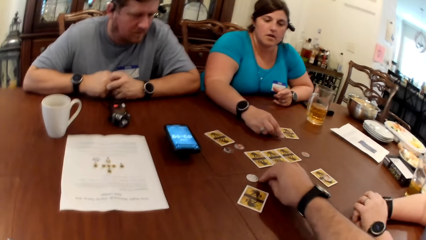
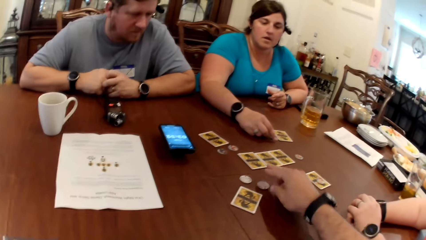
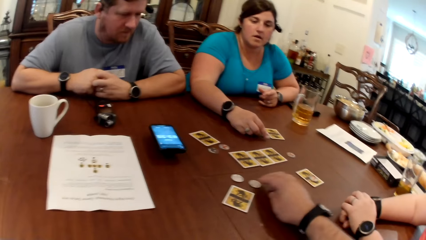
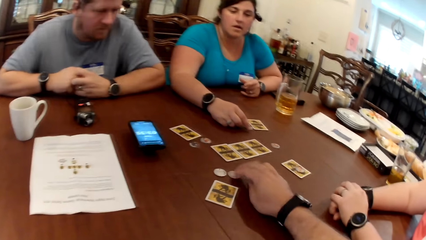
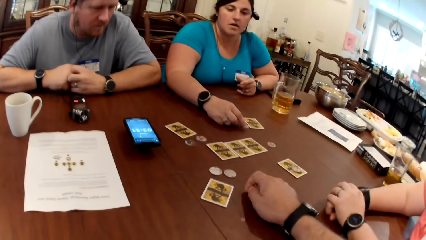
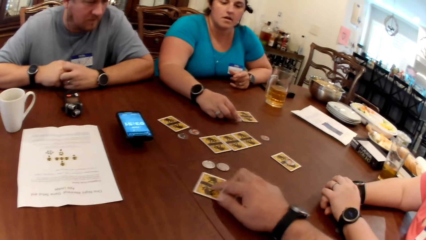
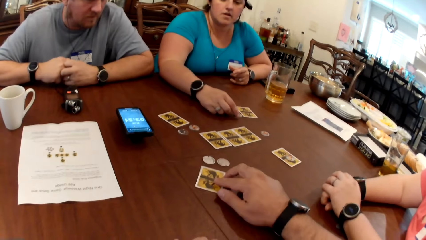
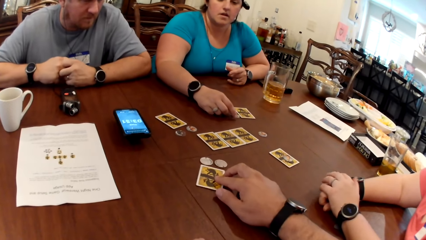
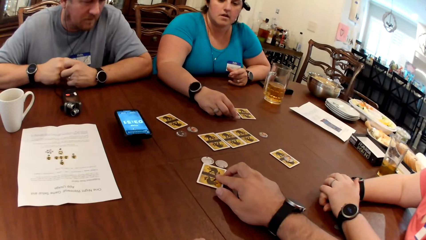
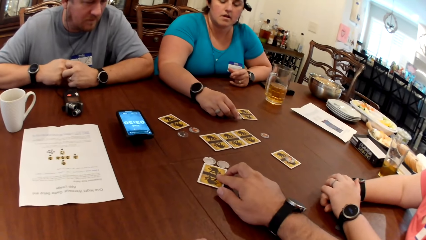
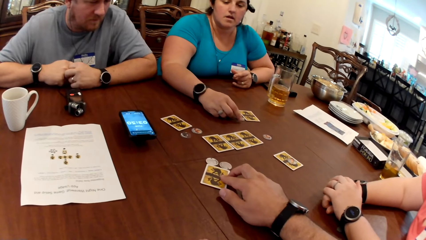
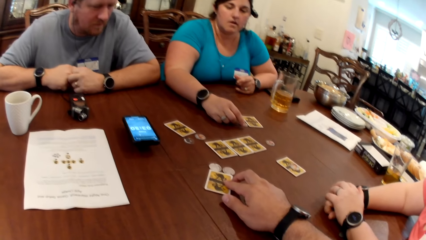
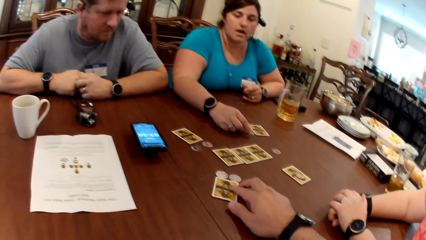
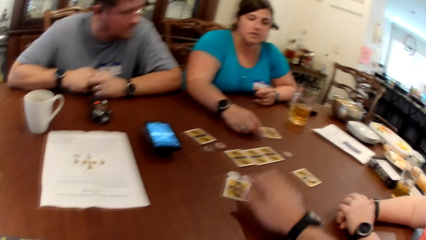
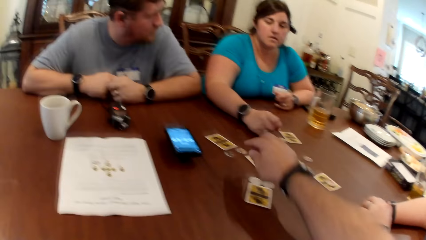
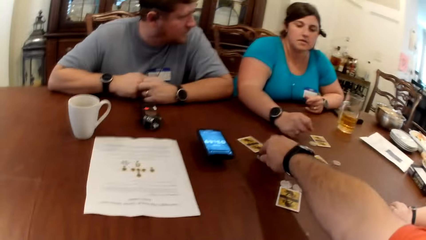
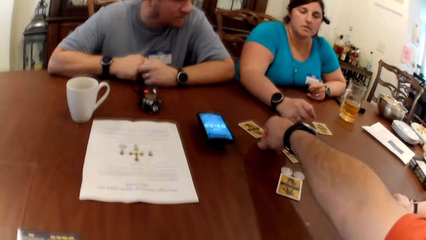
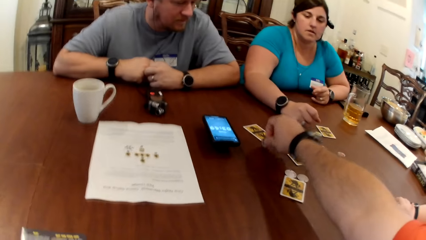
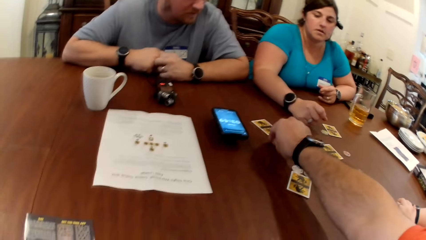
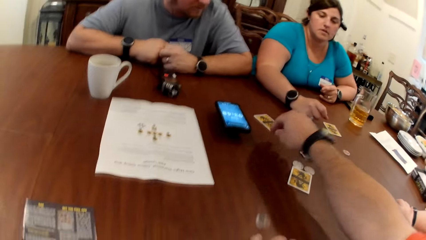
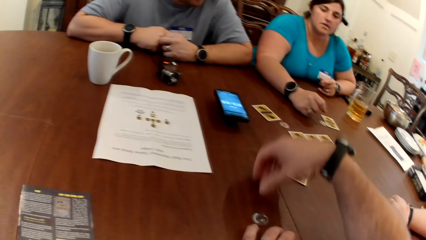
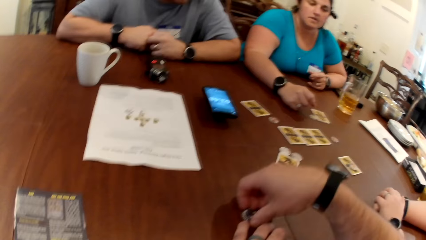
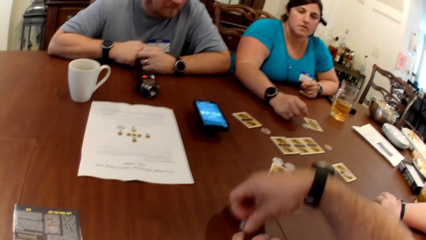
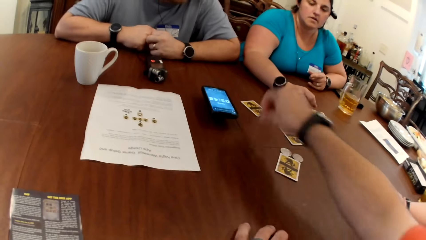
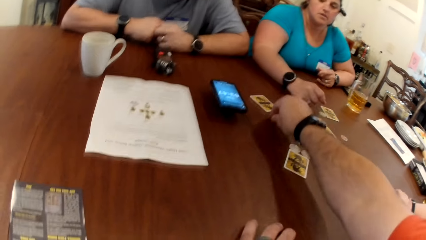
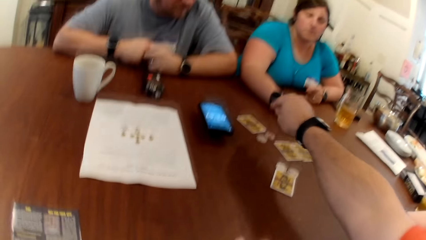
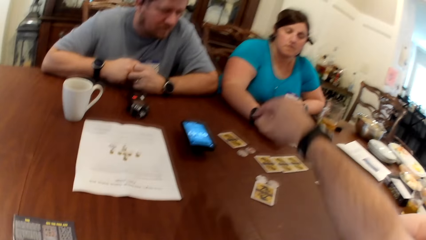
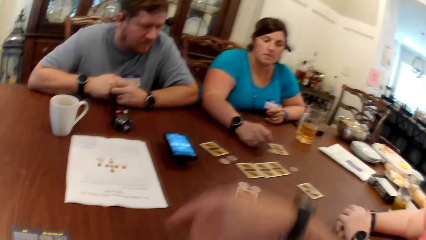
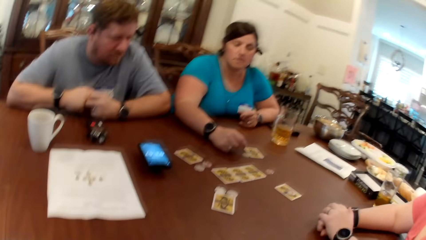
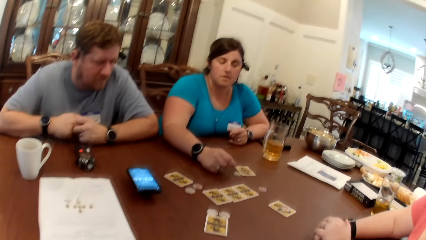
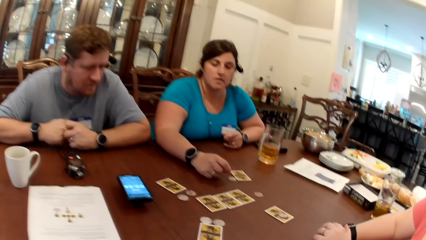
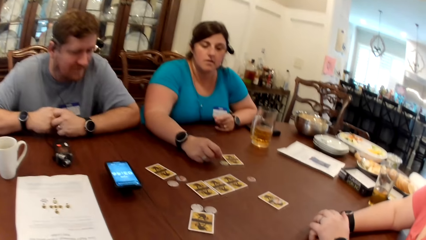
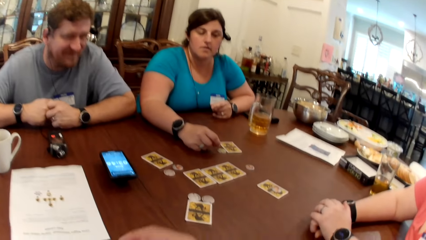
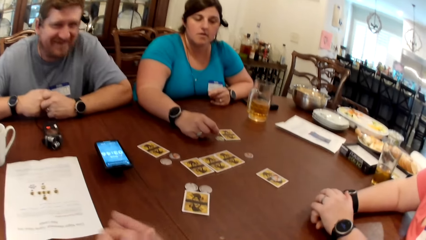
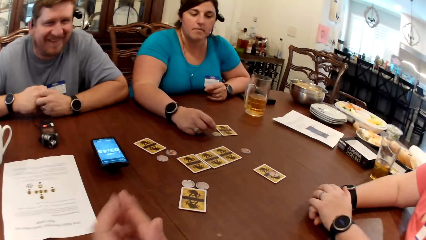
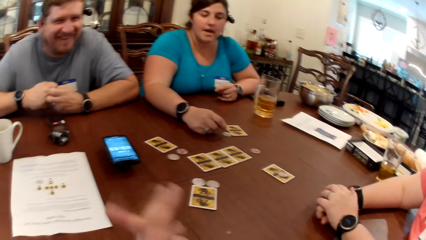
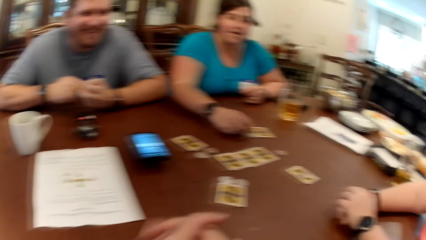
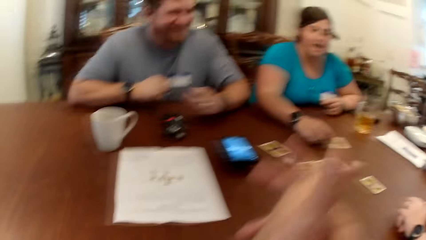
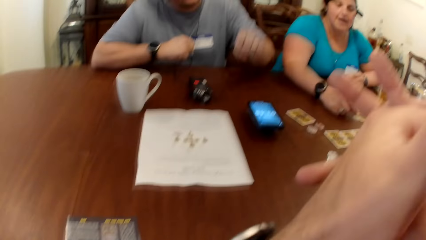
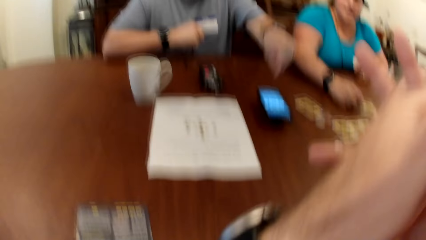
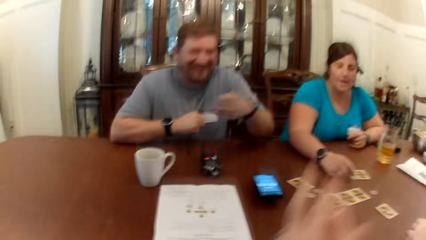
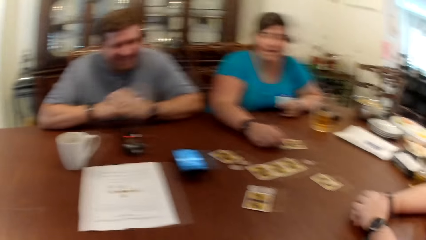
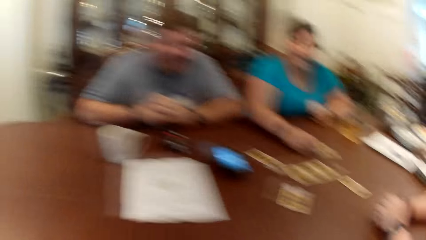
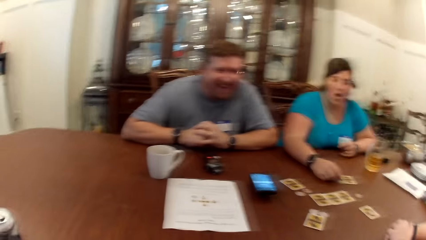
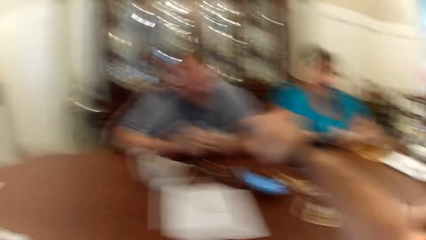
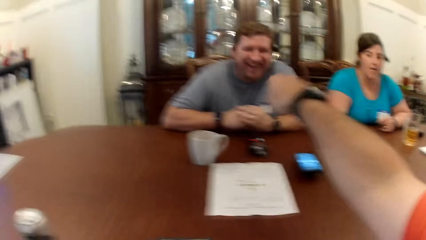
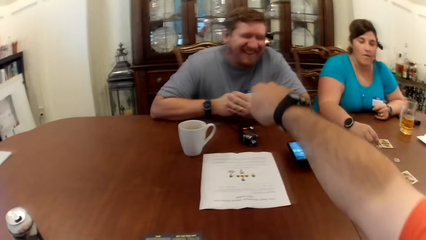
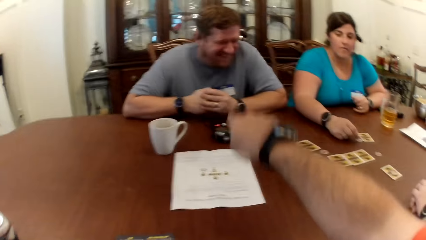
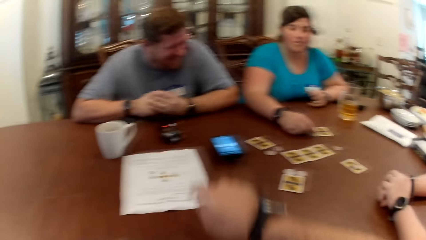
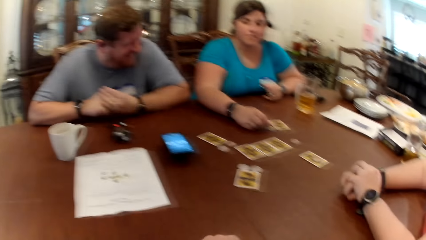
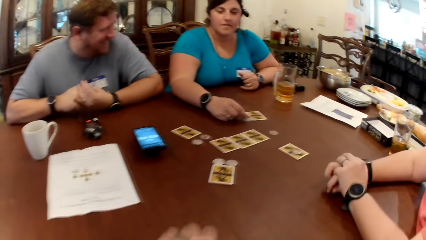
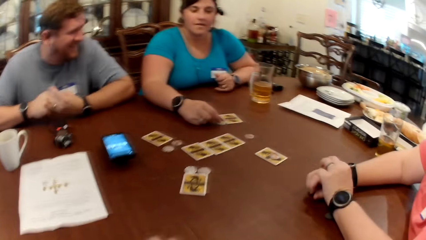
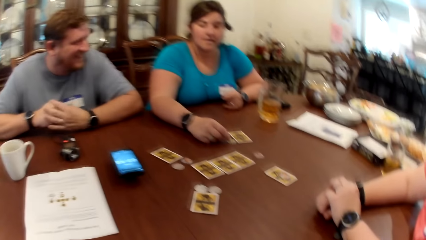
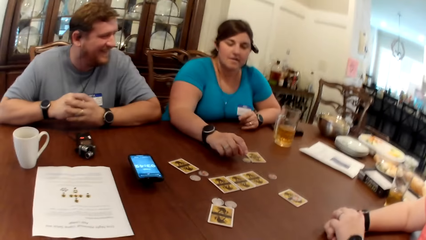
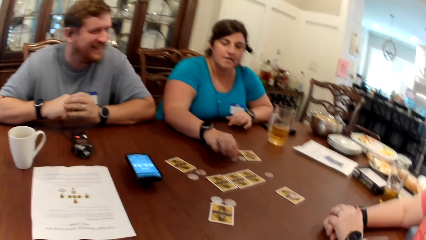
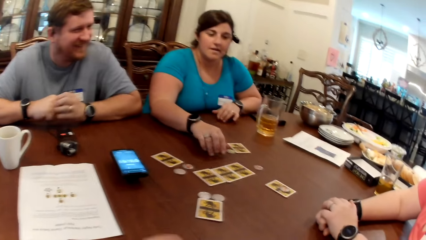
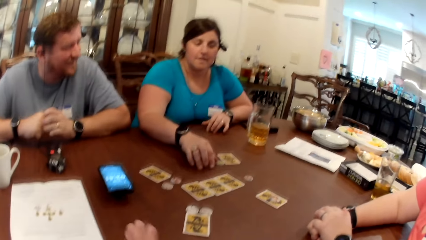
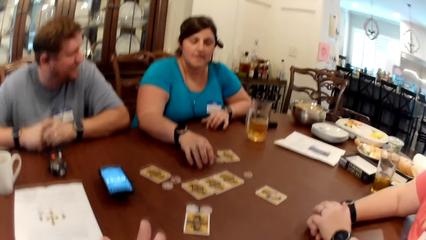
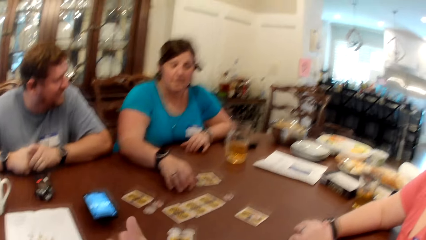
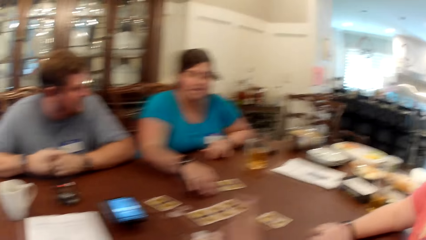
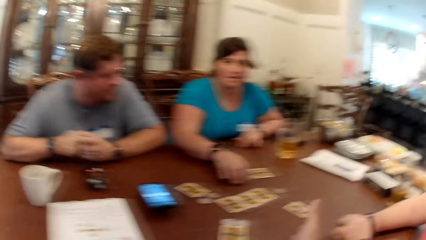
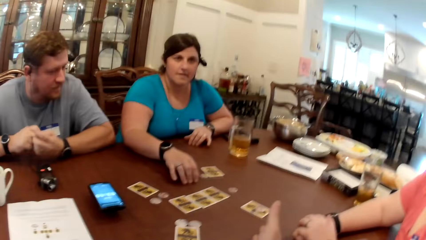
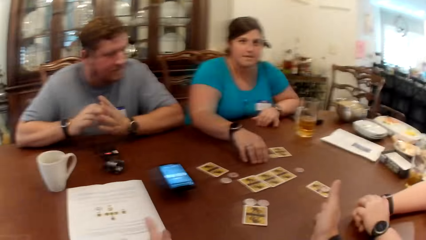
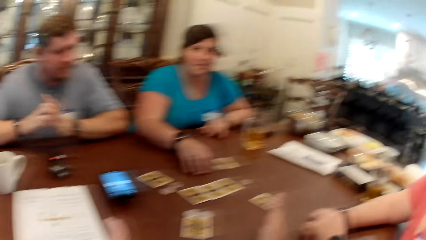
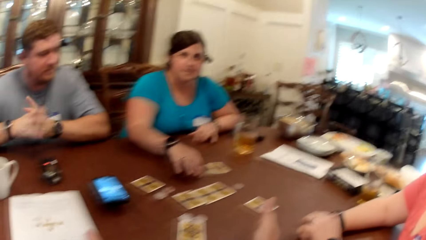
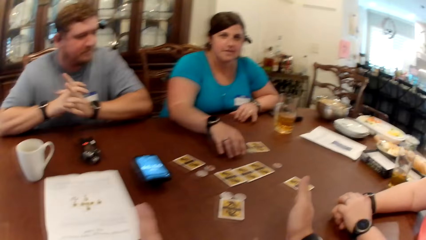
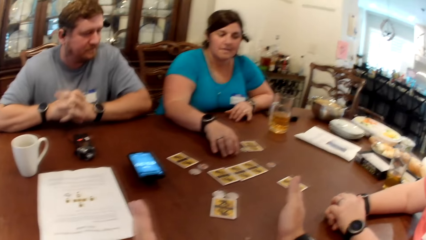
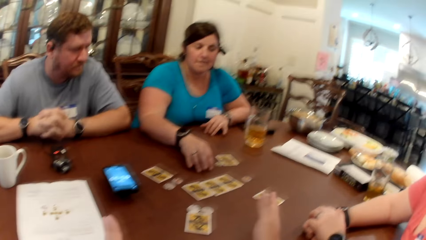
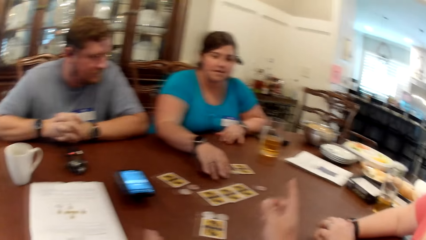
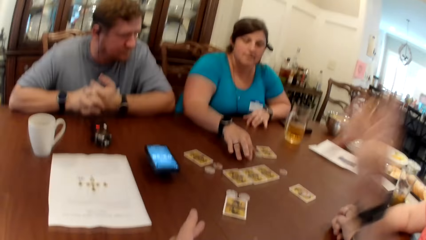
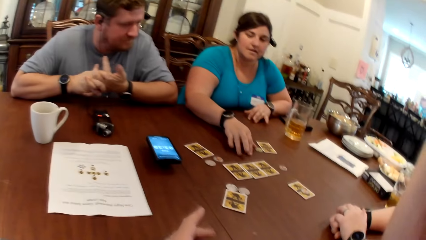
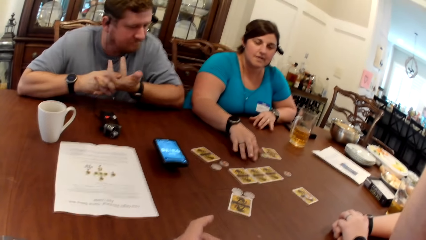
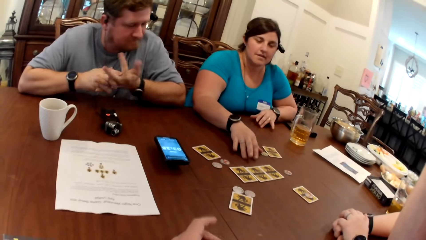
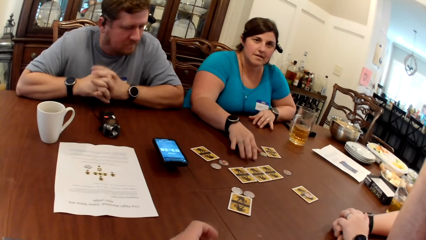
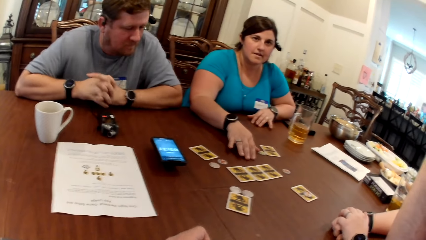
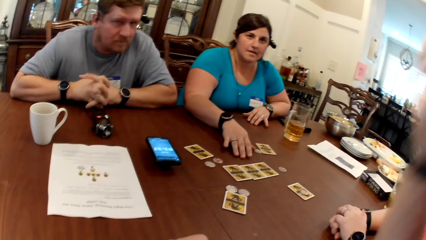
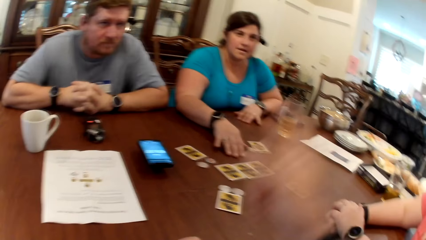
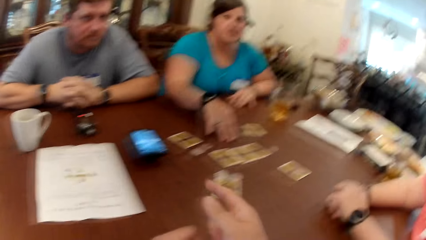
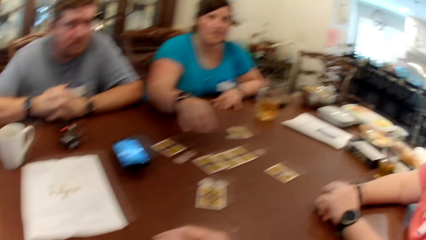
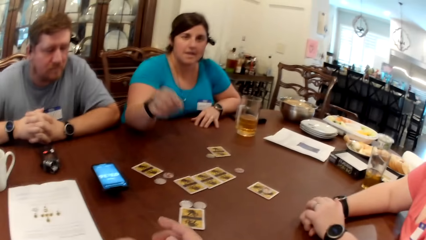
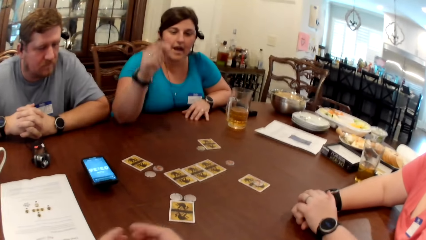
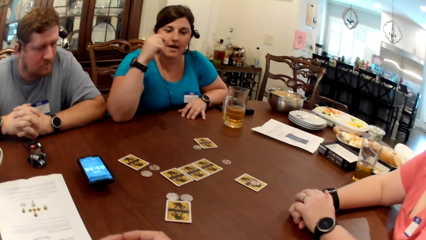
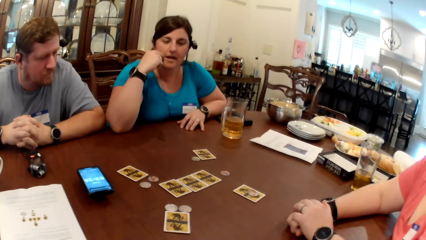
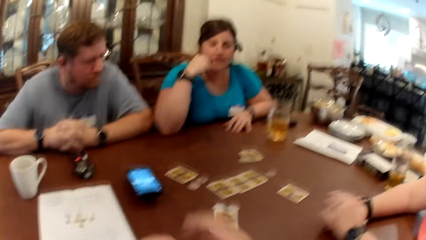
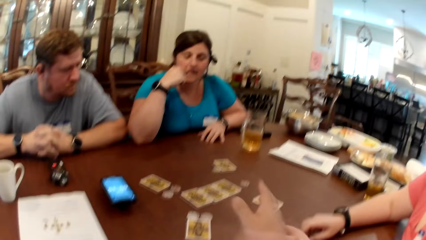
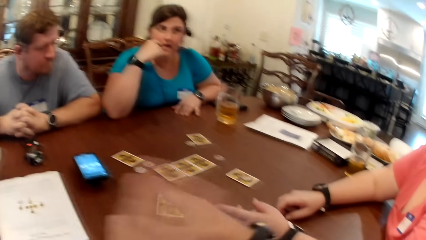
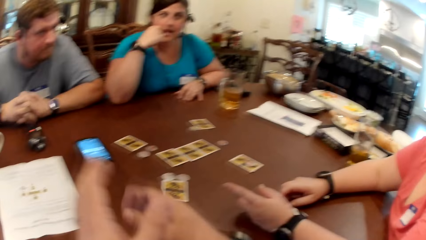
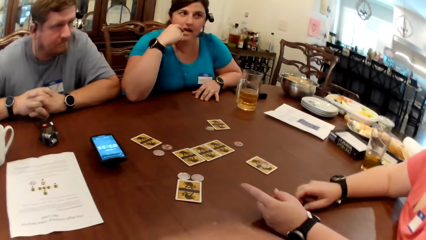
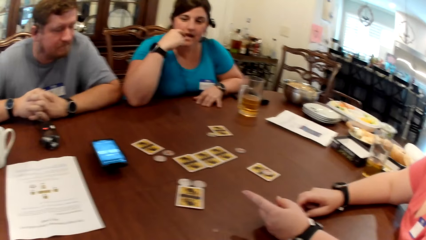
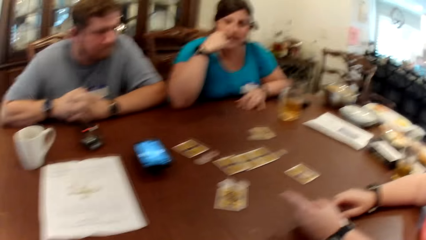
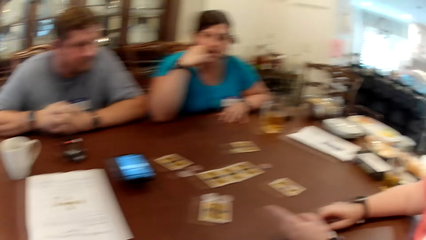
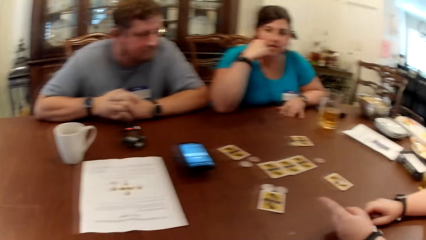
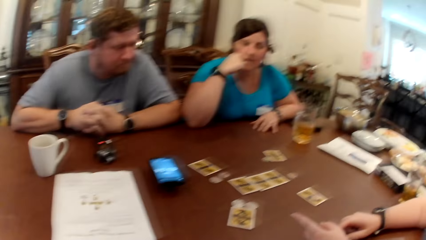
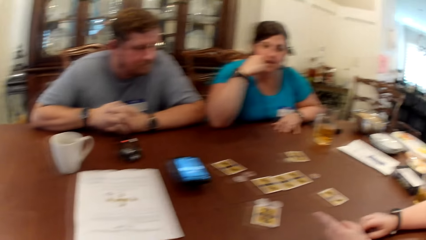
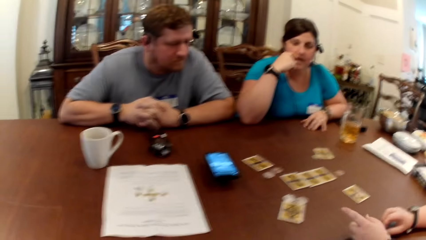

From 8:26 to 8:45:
The camera wearer flips the game token on the table with his right hand again. He adjusts the card on the table with his right hand. He touches the game token on the table with his right hand. He picks up the game token from the table with his right hand. He drops the game token on the table with his right hand. He interacts with the man. He points at the man with his right hand. A woman taps the table with her right hand. The camera wearer interacts with the man, the woman and another person. He converses with the man and the woman.
